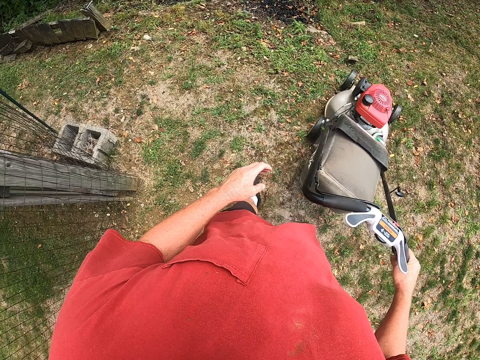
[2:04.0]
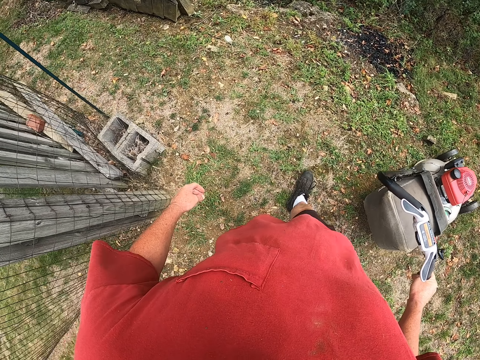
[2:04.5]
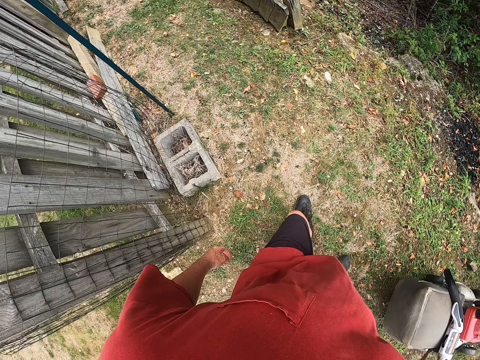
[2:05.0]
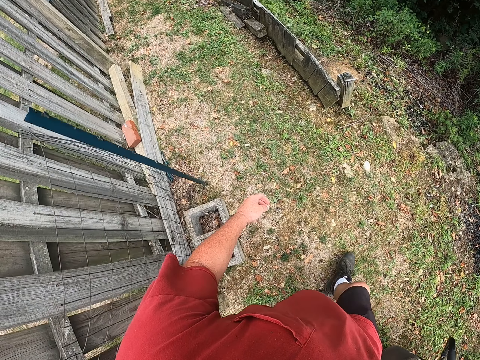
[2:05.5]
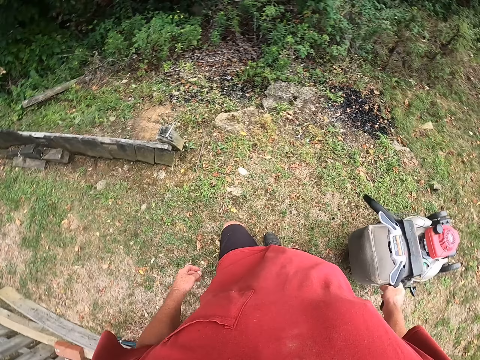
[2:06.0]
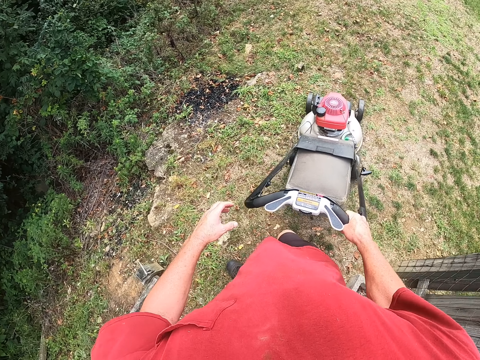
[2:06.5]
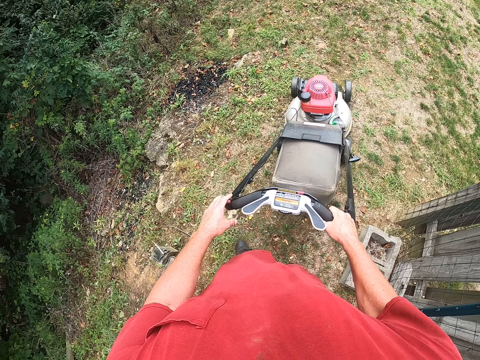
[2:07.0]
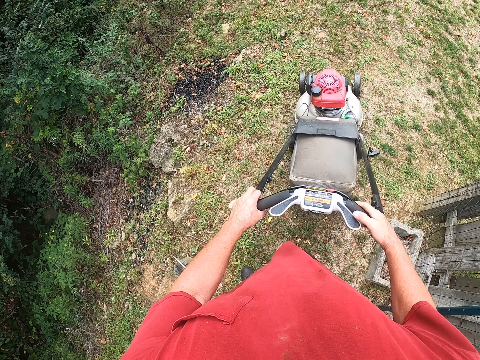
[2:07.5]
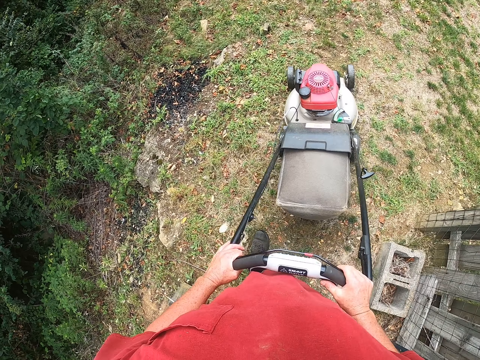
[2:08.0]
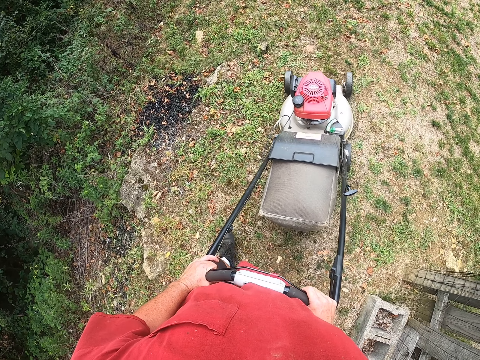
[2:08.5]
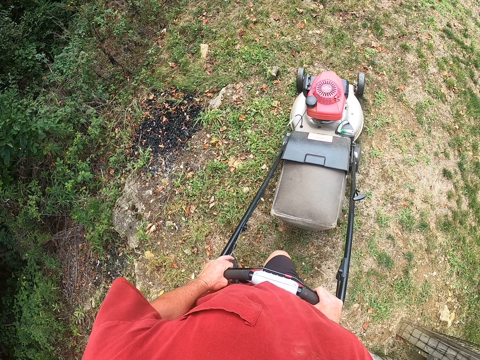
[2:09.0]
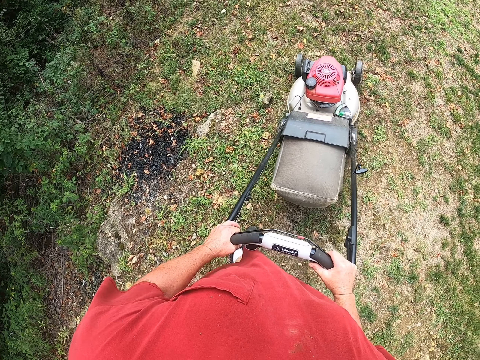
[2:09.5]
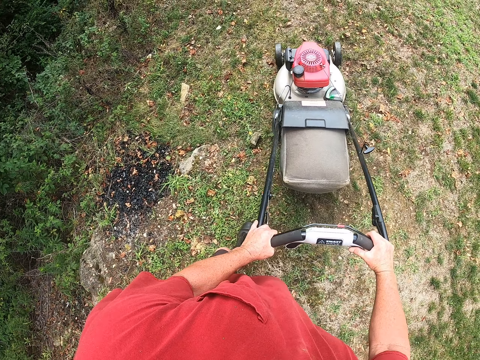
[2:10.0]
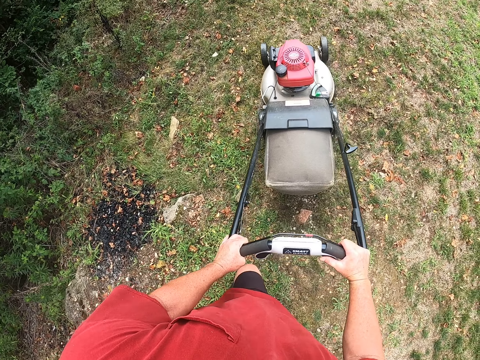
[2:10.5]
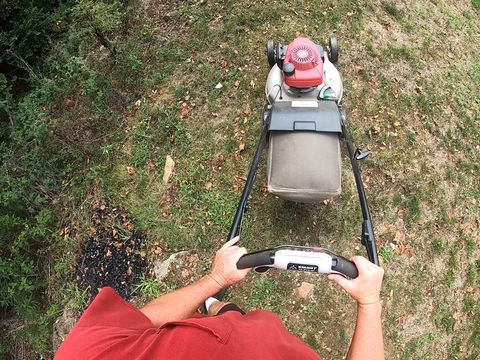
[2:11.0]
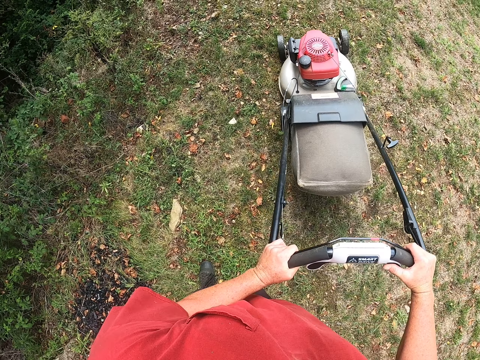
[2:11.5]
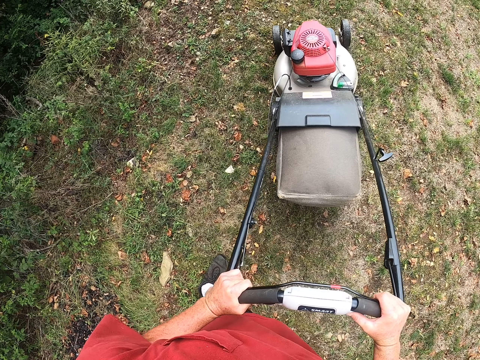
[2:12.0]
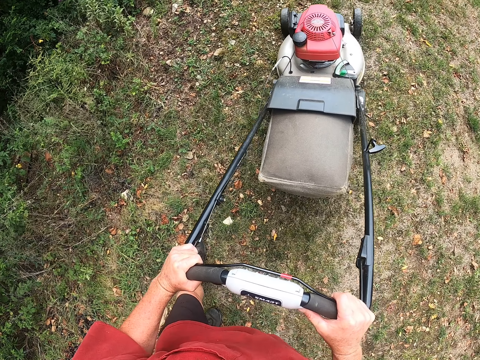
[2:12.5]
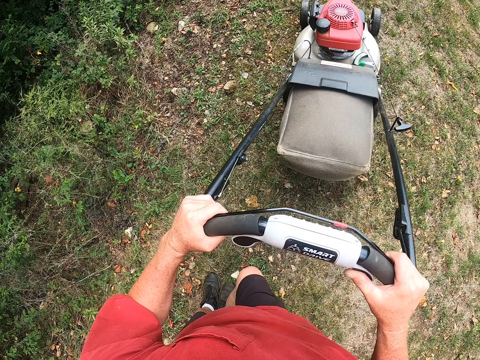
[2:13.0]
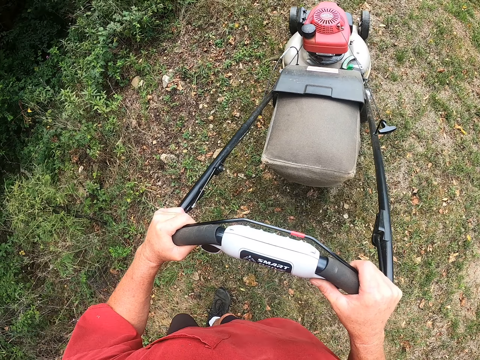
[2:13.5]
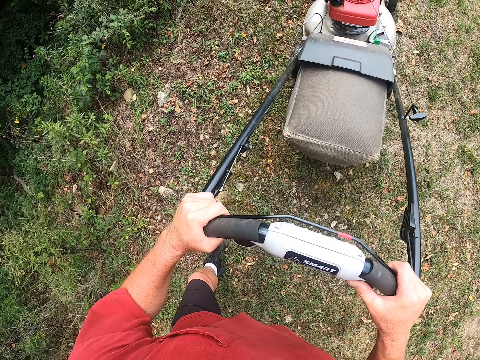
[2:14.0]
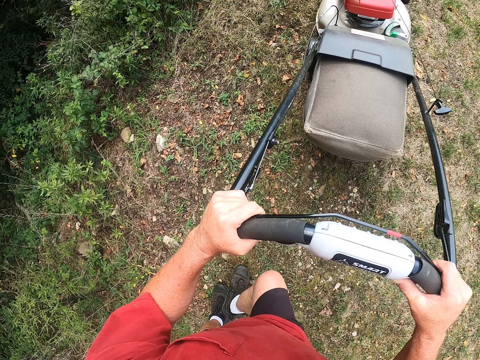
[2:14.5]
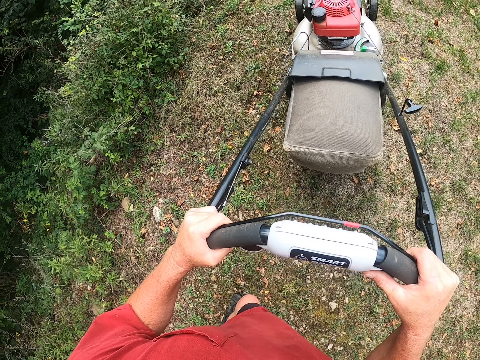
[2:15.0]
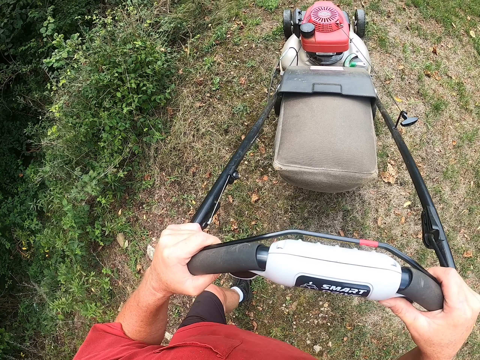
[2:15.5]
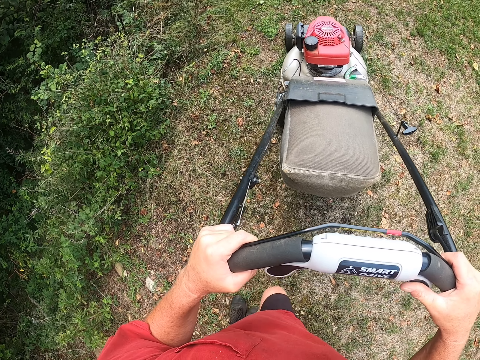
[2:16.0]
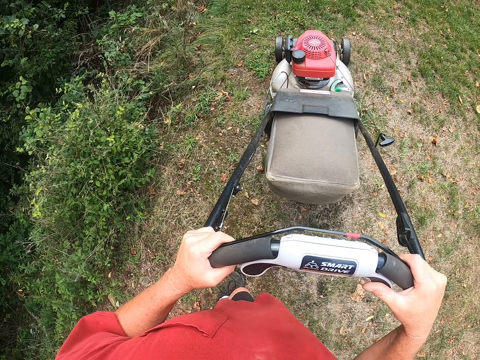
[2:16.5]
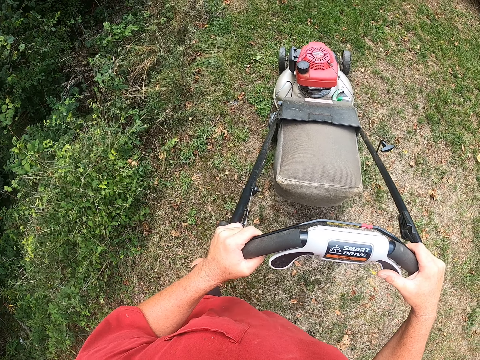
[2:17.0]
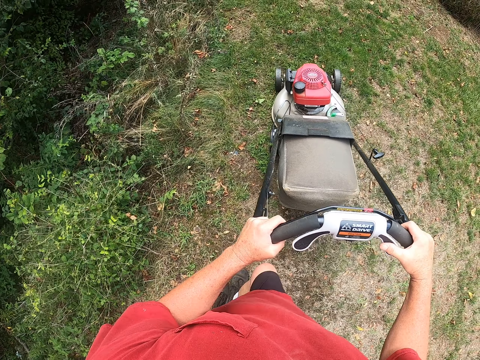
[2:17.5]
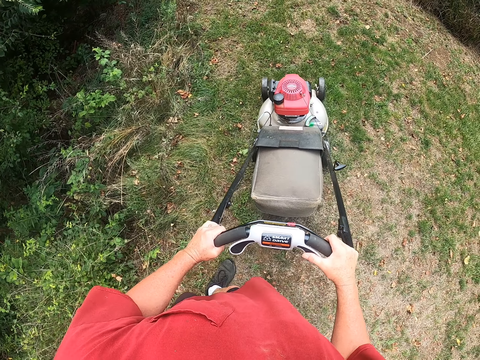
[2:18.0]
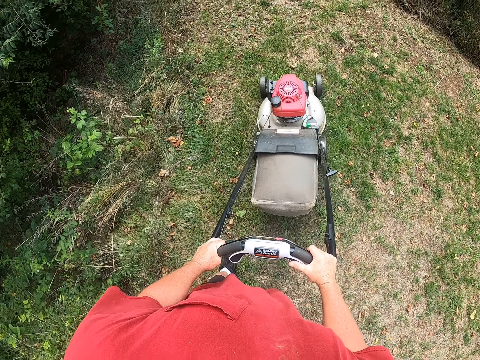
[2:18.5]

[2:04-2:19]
The camera wearer pulls the lawnmower. They cut the grass with the lawnmower.

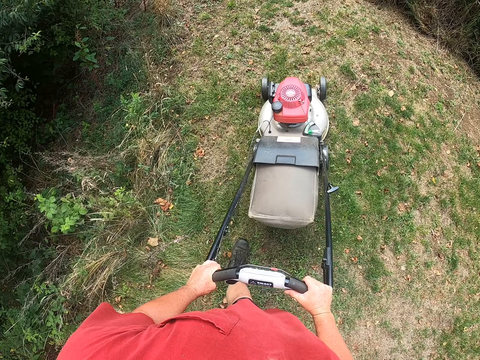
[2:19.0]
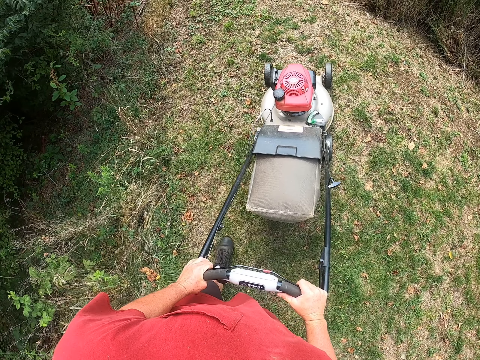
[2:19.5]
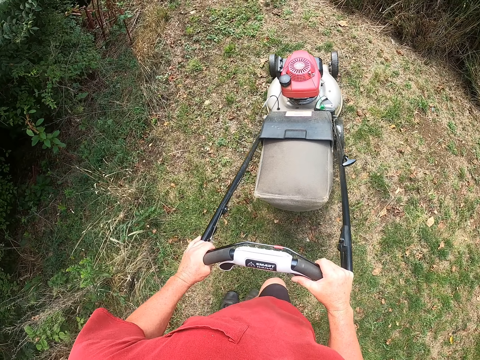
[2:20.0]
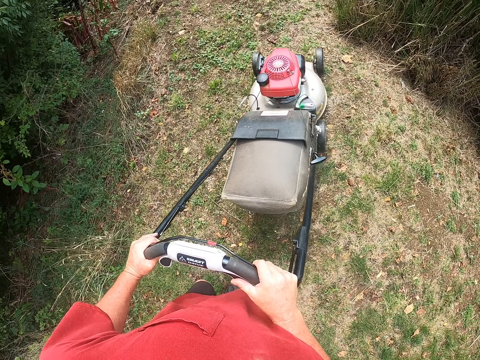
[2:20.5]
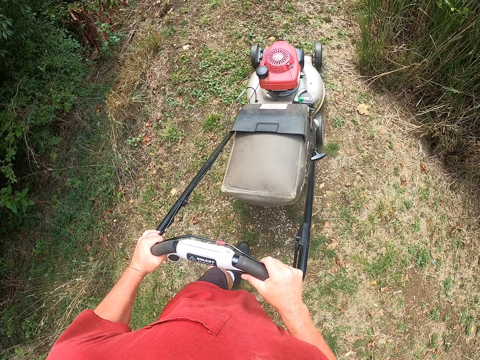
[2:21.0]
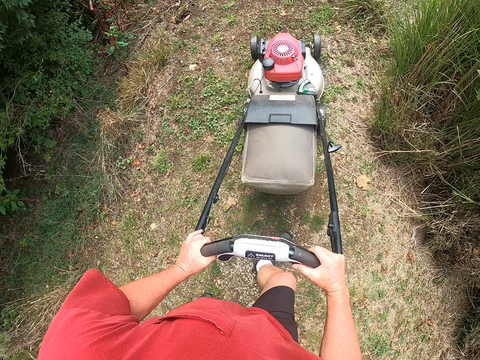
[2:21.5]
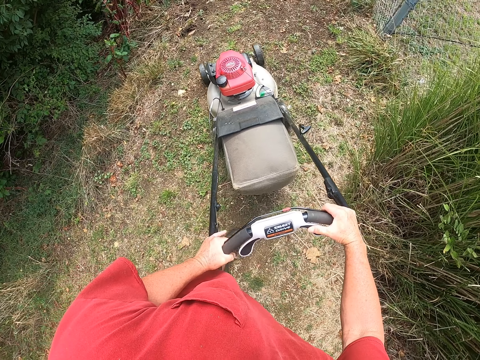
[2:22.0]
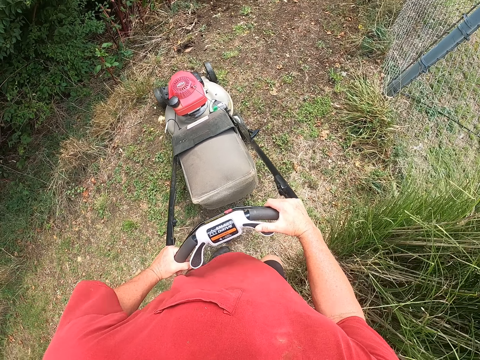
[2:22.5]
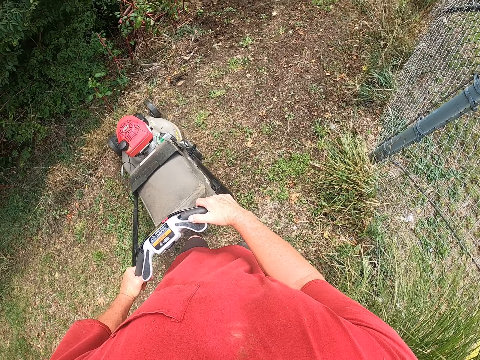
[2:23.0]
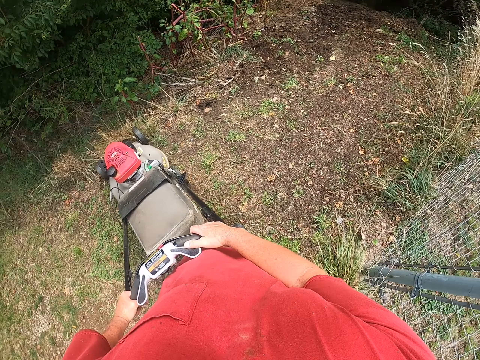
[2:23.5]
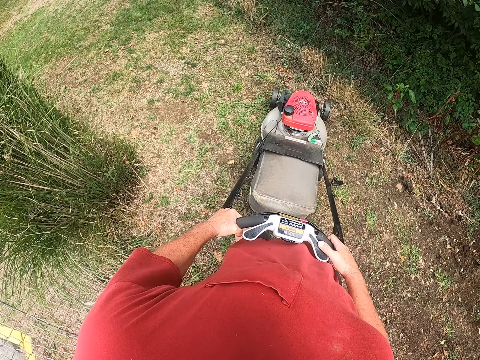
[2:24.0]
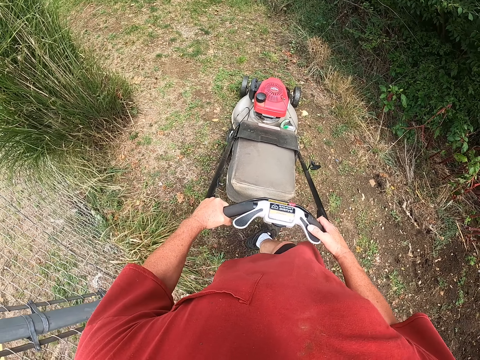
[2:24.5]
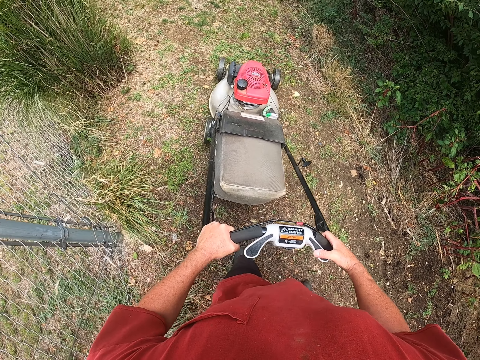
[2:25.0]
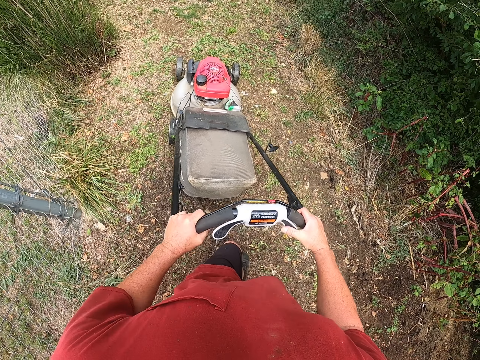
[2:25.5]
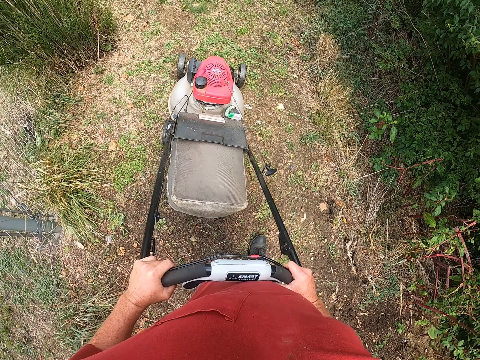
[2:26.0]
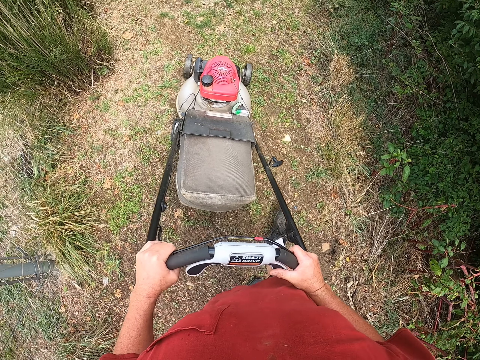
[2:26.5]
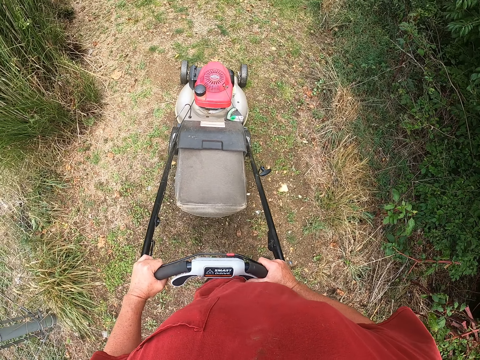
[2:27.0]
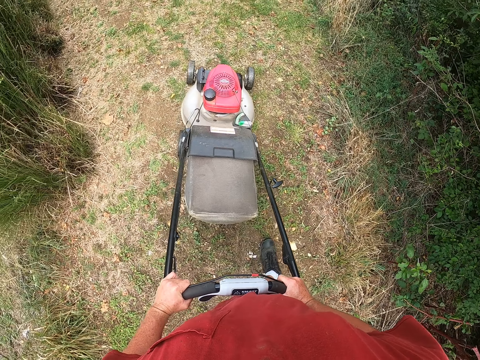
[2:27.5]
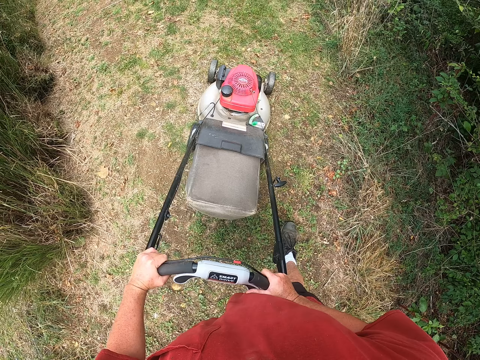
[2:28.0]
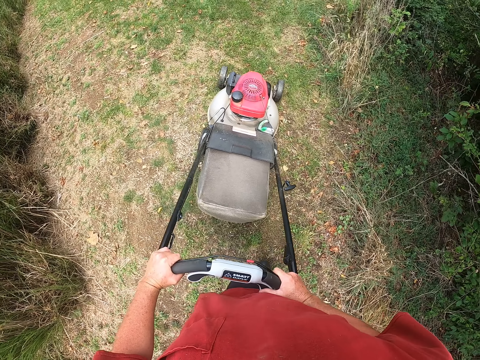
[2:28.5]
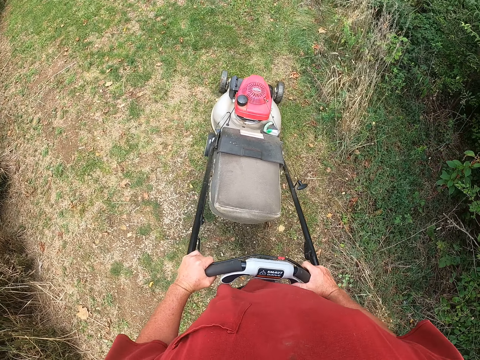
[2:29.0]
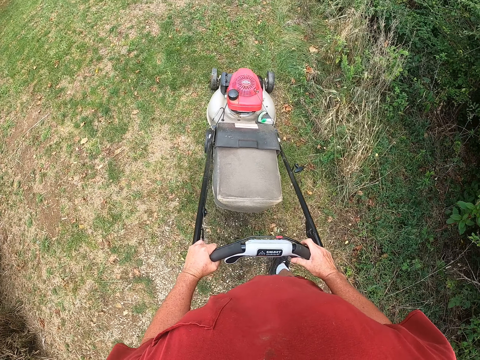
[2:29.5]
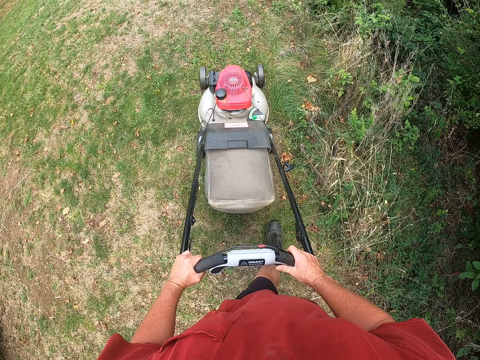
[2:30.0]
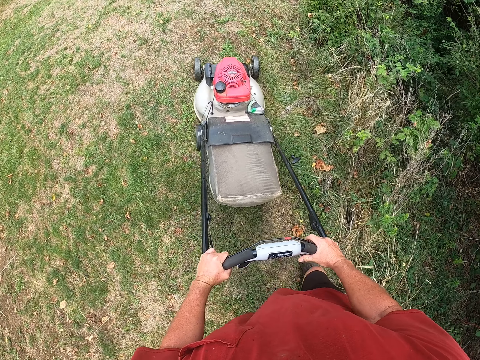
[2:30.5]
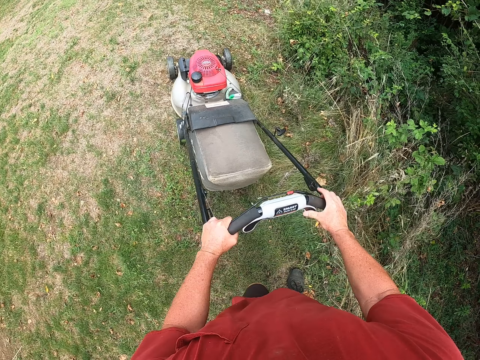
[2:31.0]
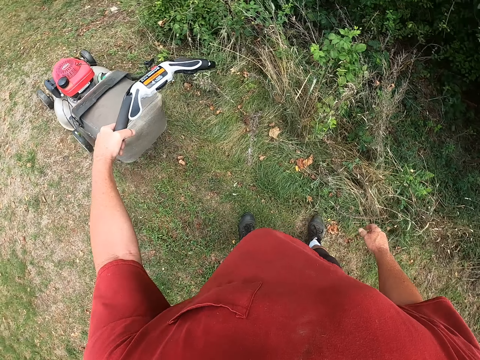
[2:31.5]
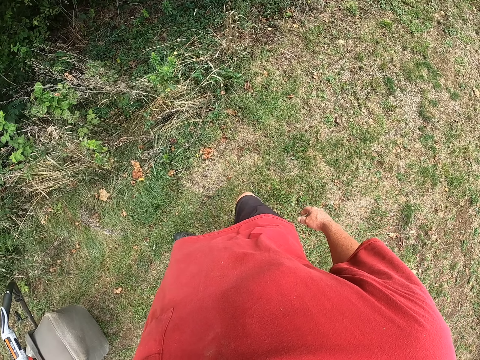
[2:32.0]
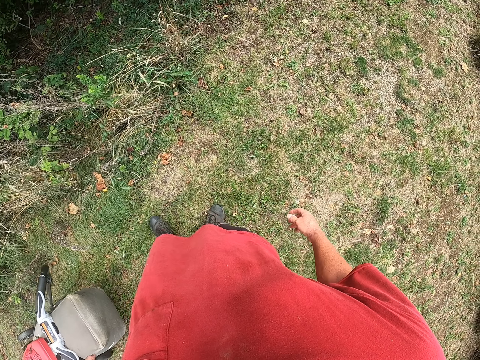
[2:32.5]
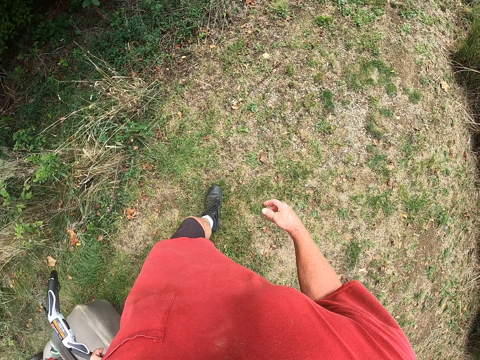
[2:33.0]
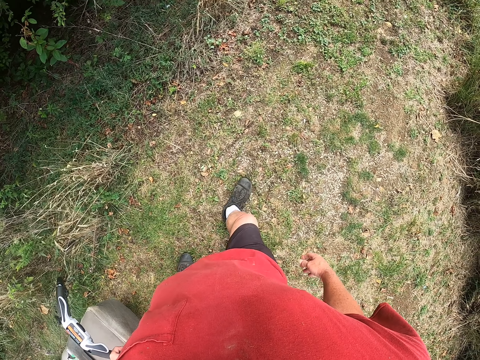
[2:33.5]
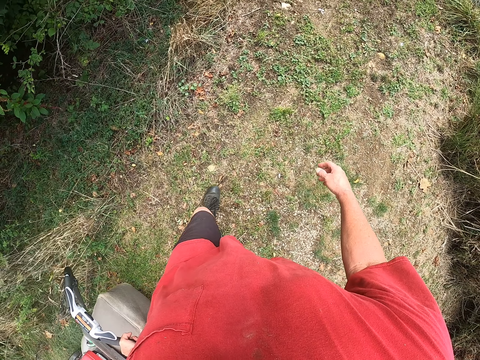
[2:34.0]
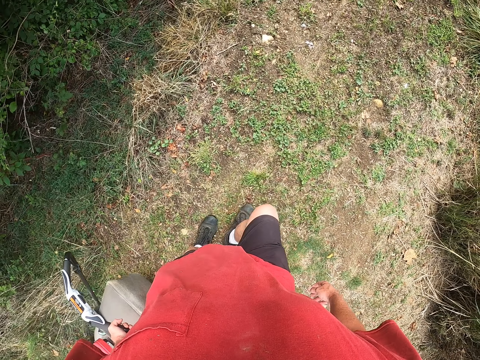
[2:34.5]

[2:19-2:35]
The camera wearer turns the lawnmower around. They cut the grass with the lawnmower. They pull the lawnmower.
